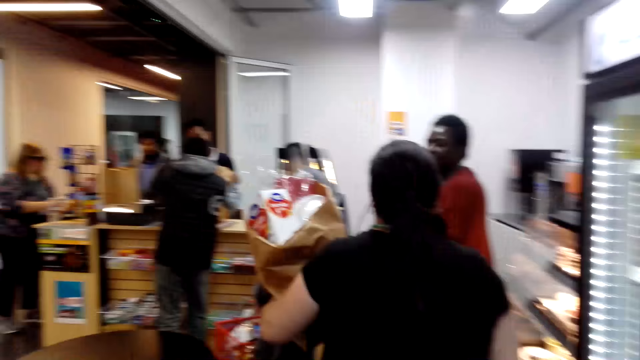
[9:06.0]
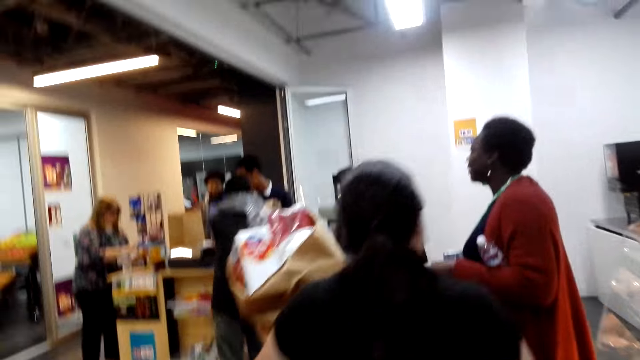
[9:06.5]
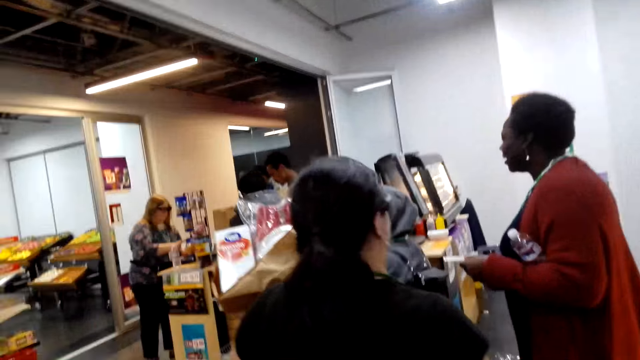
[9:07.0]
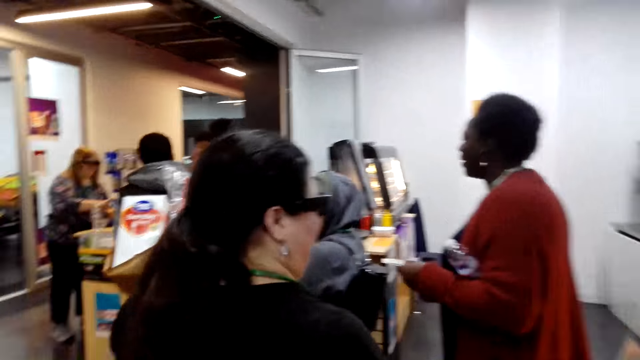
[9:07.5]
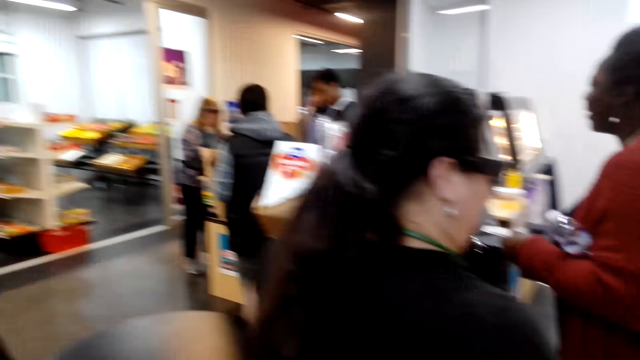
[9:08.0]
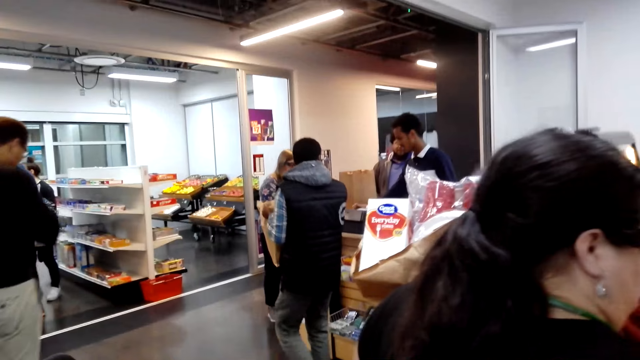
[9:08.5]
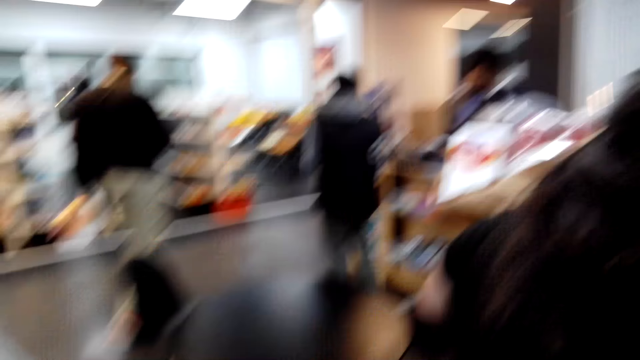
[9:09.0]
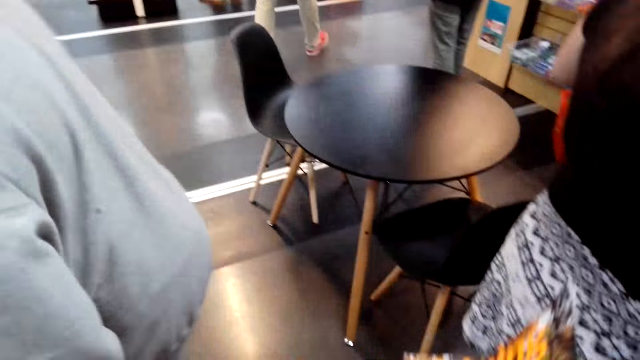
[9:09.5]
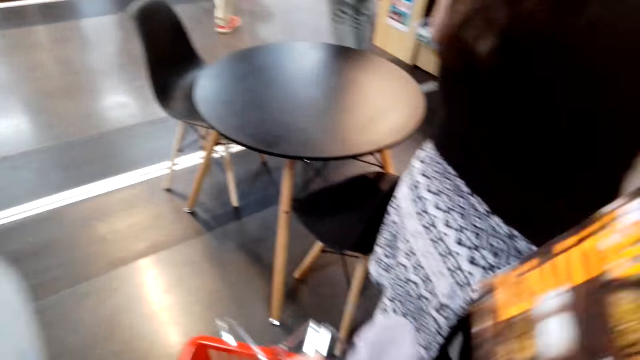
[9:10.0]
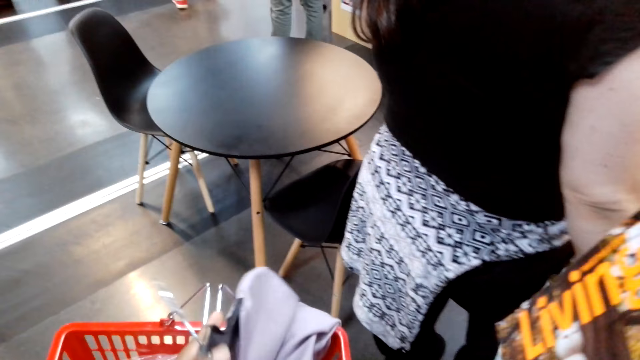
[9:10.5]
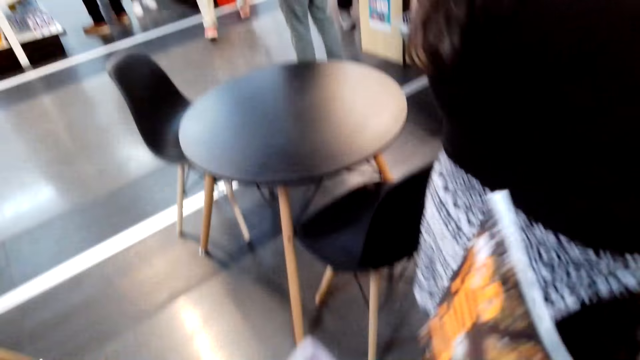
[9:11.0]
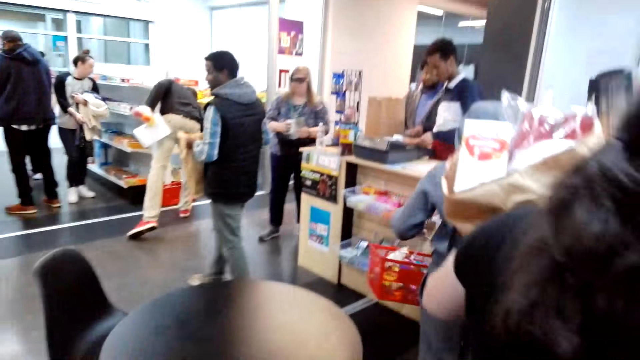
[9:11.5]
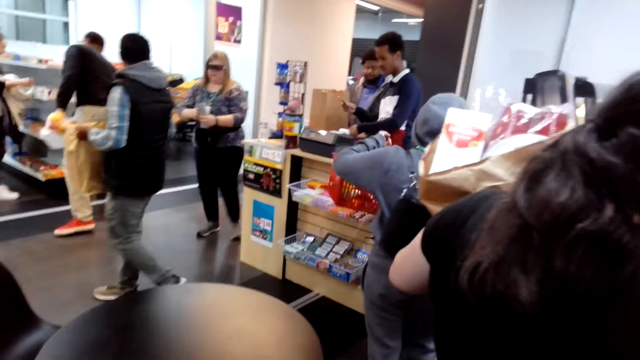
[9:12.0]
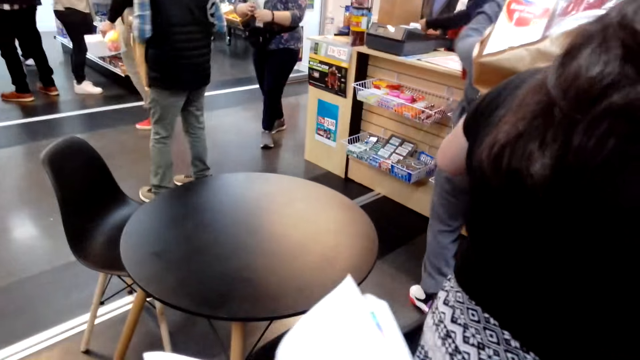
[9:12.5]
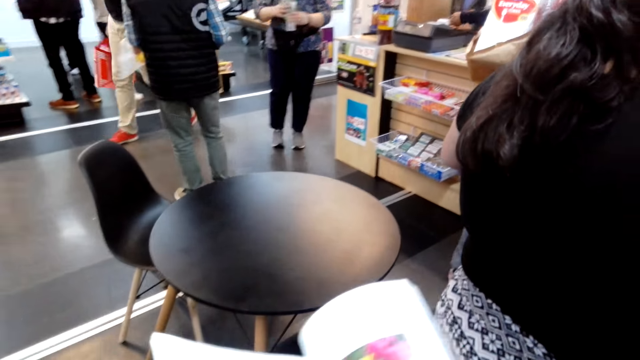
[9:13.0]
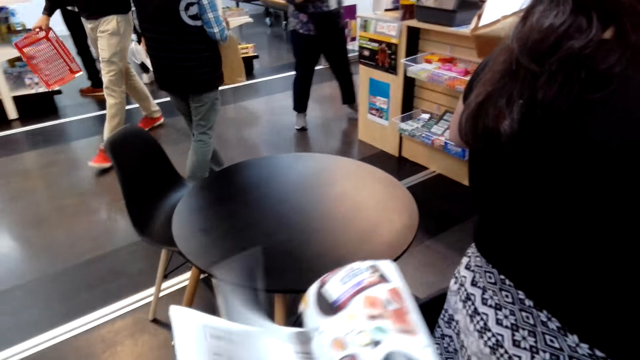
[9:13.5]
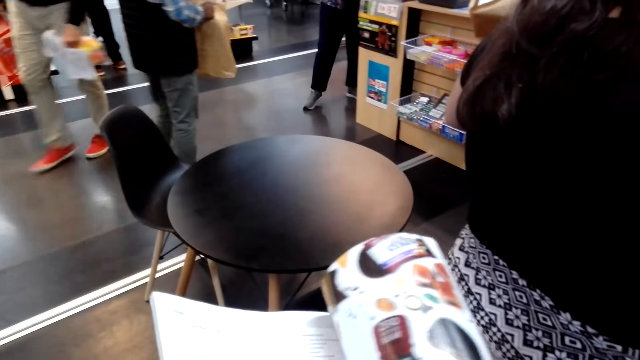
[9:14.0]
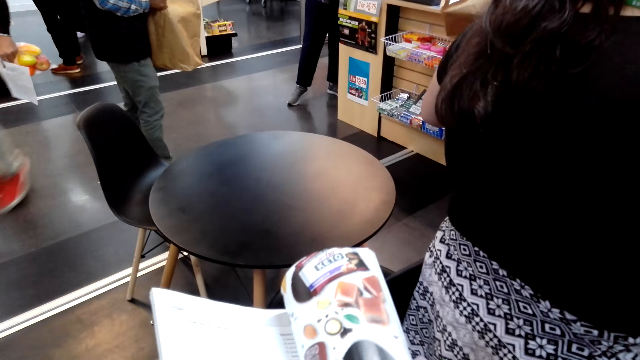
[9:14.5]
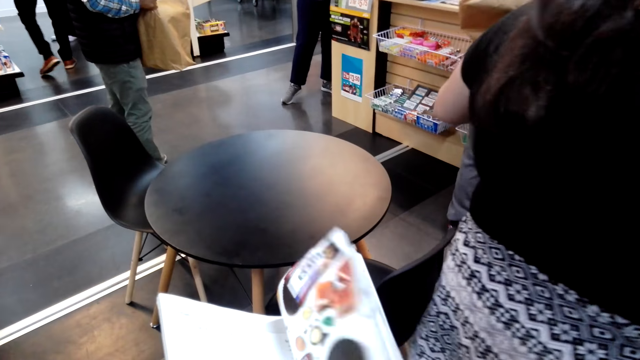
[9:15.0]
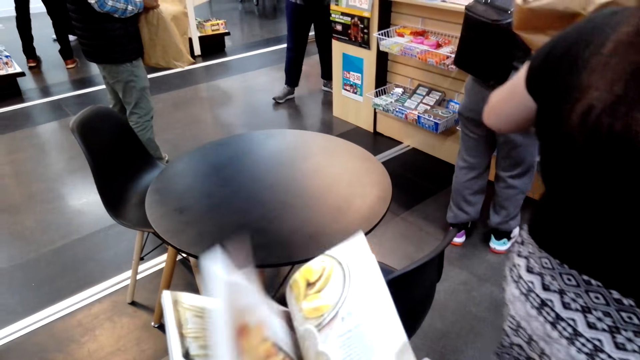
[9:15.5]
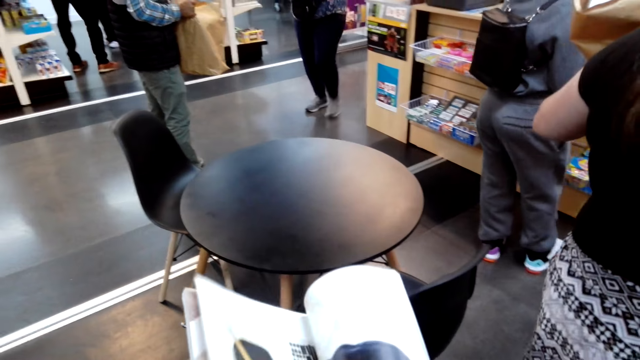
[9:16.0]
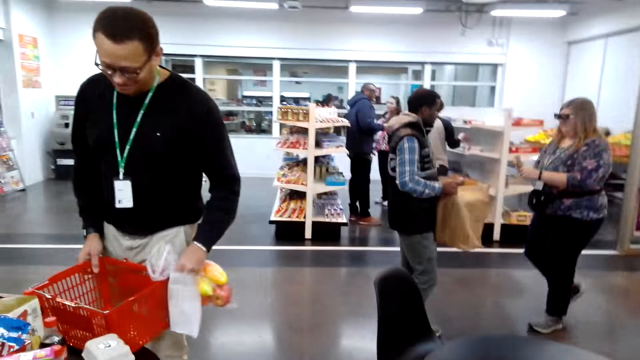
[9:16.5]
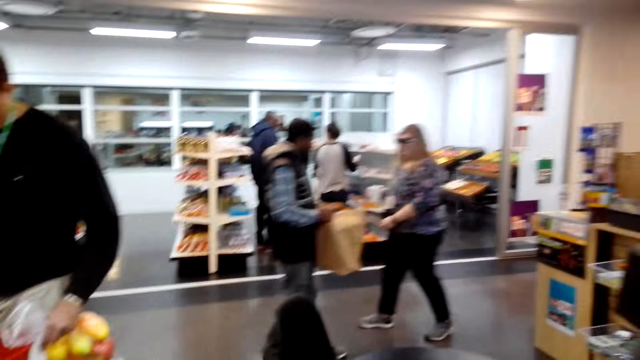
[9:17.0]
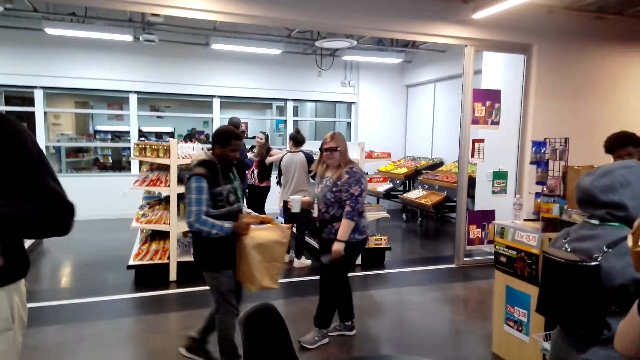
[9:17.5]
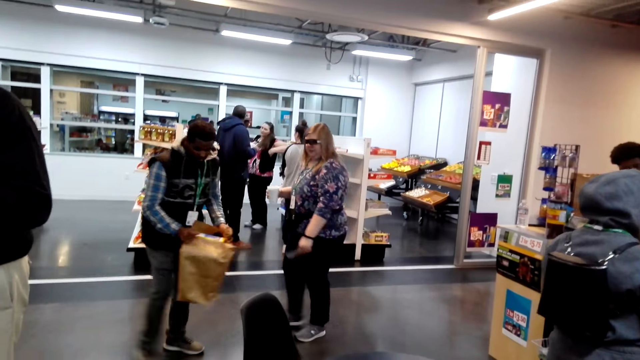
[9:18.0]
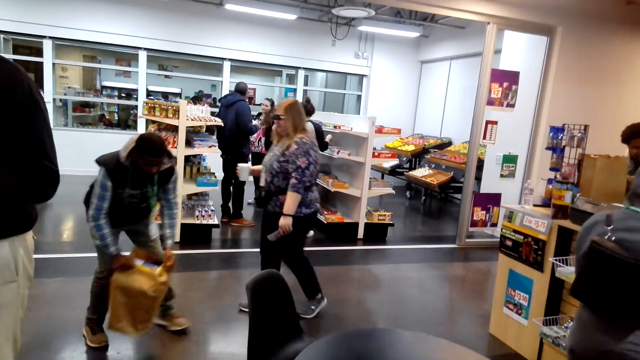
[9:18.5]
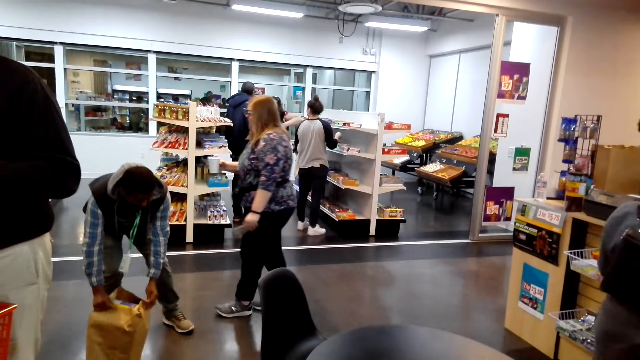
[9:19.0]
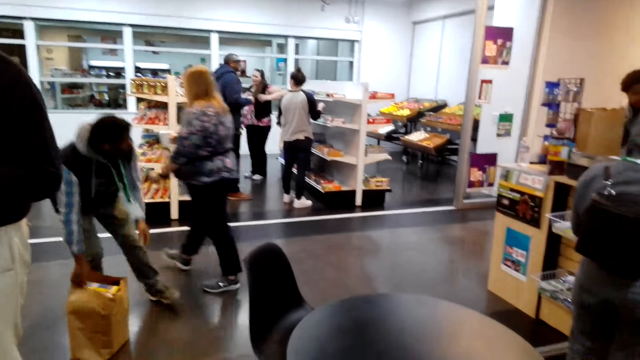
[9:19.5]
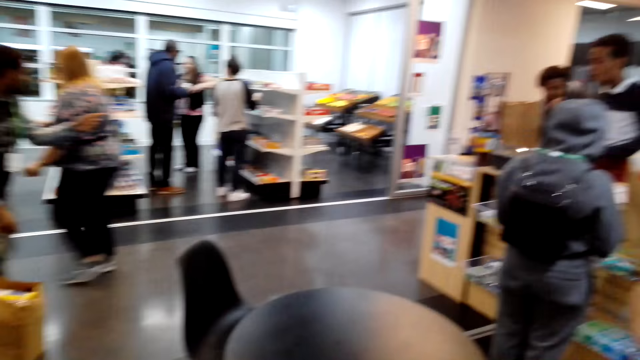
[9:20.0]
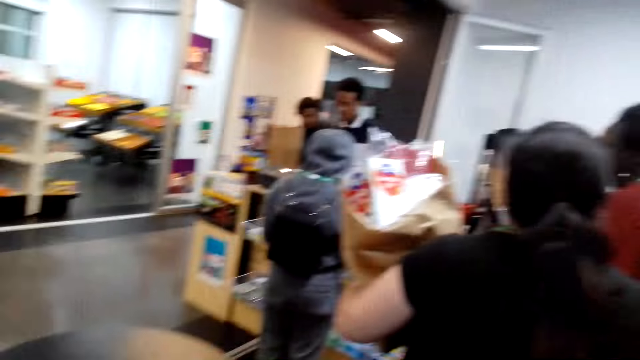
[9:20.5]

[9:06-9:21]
The camera wearer queues towards a supermarket counter. They adjust the magazine. They adjust the supermarket basket. They look around in the supermarket. They turn the magazine pages. They look around in the supermarket.

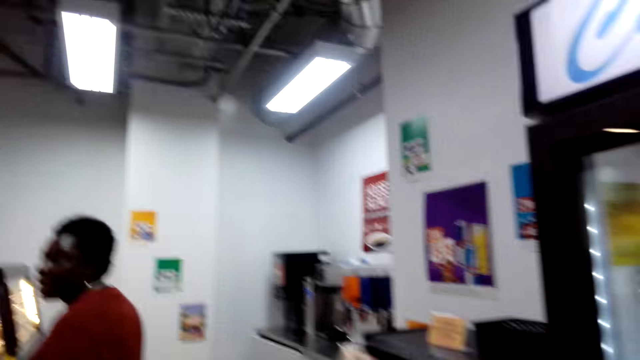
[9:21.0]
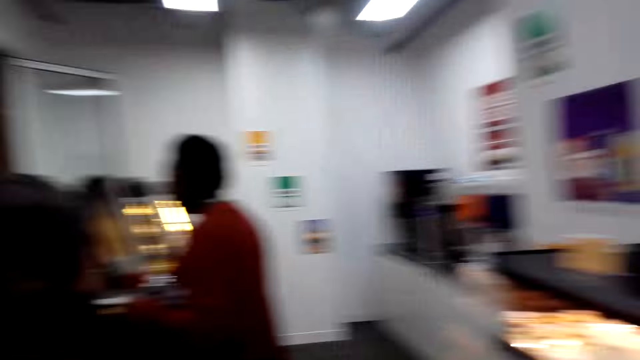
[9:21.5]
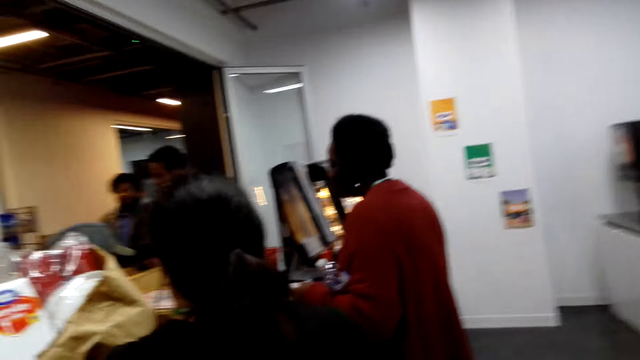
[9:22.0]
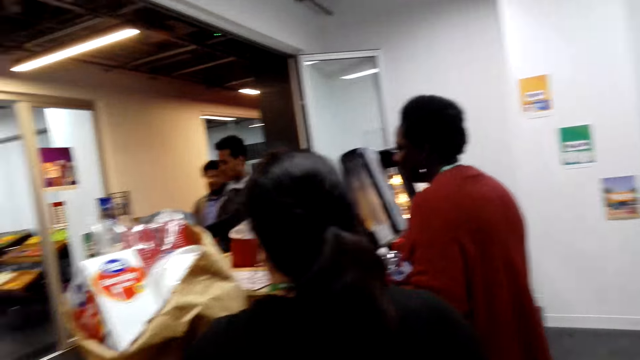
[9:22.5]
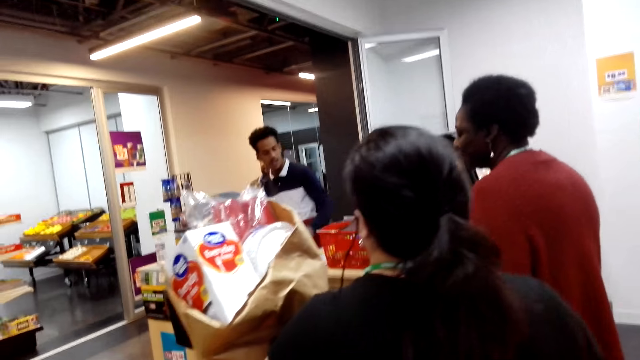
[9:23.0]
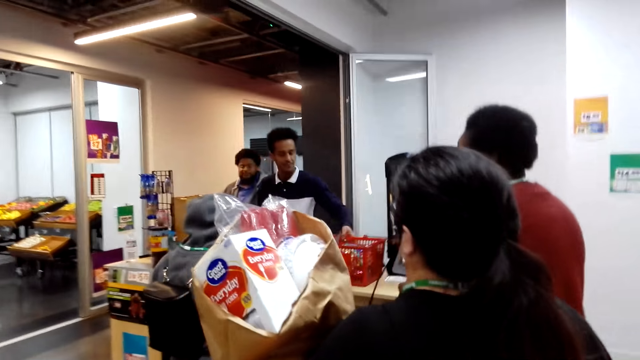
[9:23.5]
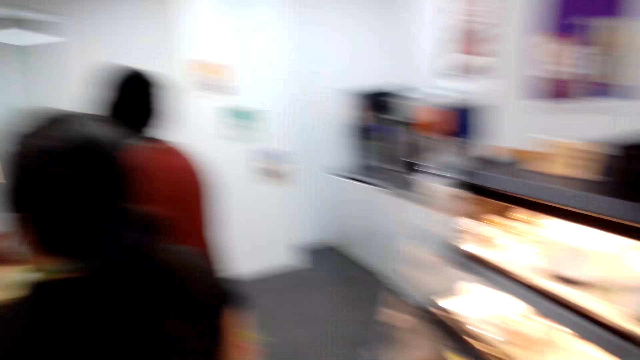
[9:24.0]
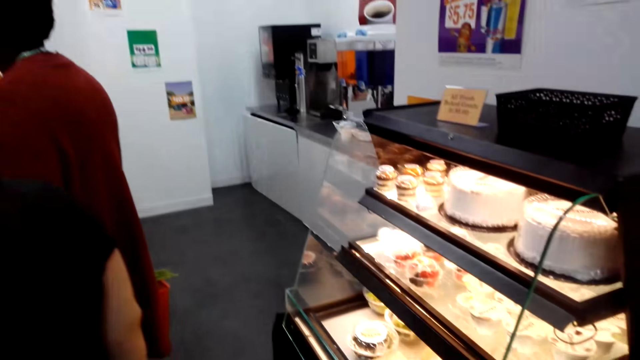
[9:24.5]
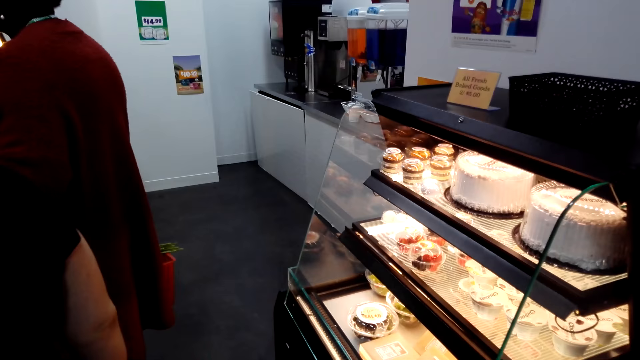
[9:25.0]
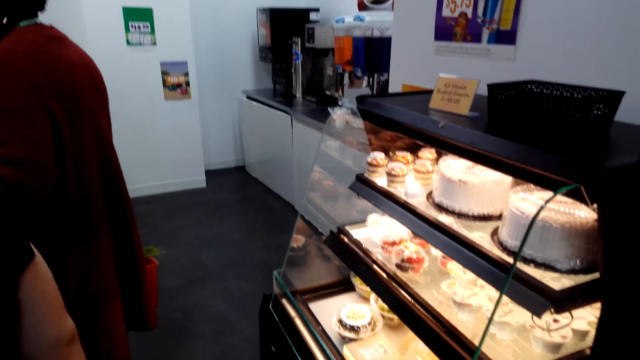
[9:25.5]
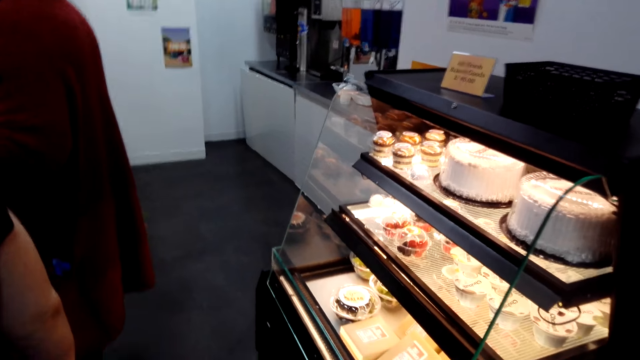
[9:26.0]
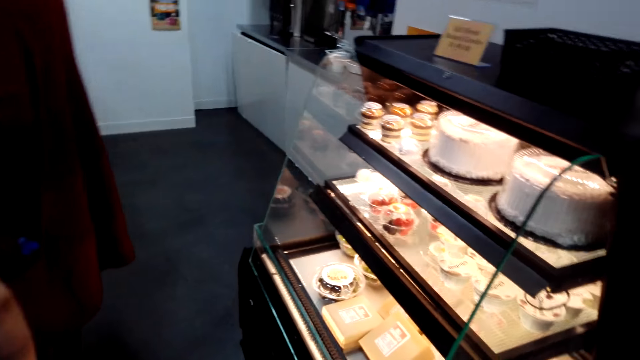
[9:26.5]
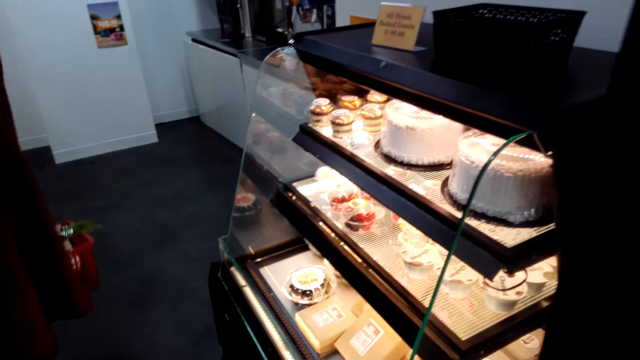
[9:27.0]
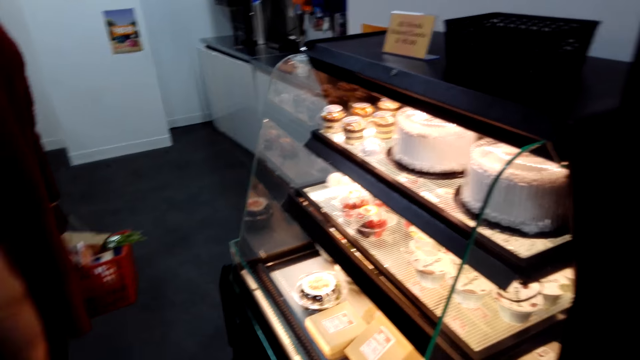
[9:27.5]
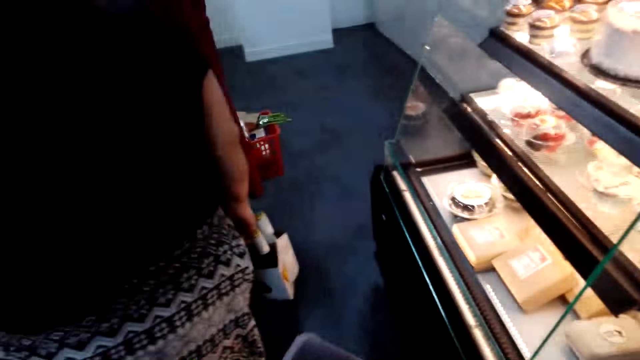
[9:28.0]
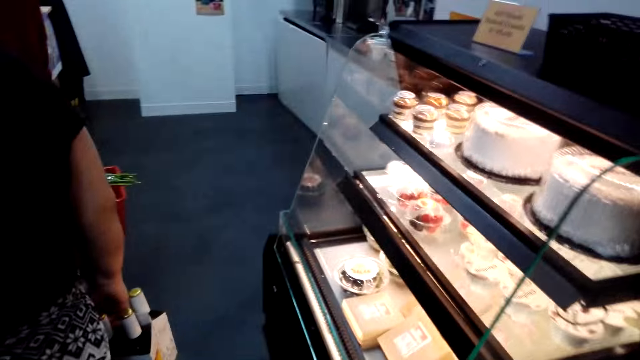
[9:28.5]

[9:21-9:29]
The camera wearer views cakes on display shelves.
